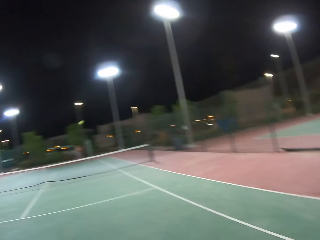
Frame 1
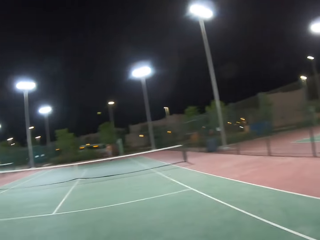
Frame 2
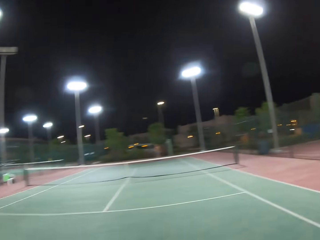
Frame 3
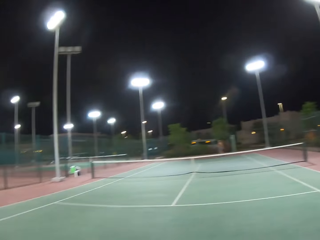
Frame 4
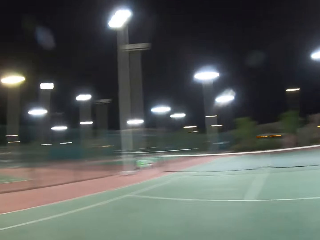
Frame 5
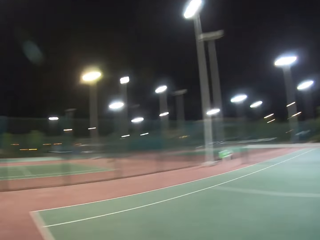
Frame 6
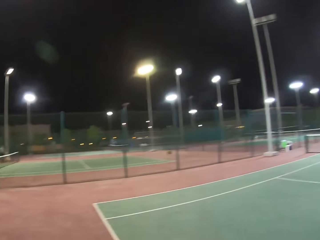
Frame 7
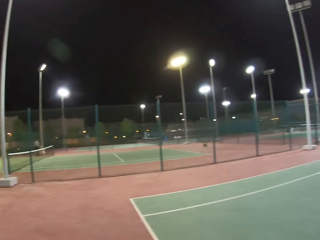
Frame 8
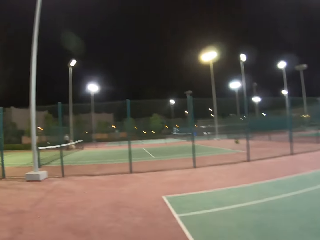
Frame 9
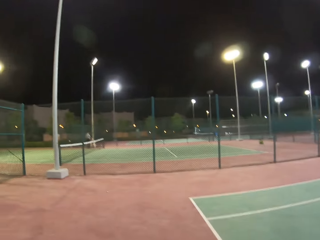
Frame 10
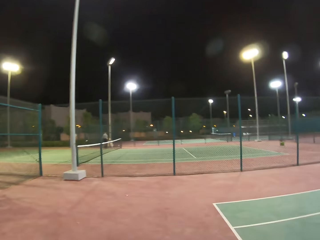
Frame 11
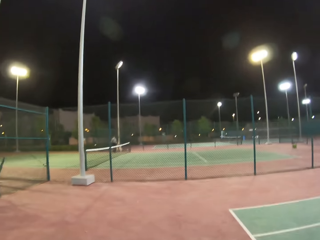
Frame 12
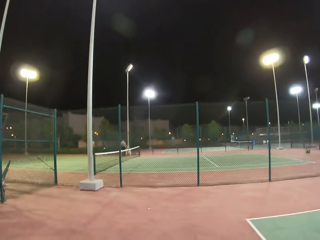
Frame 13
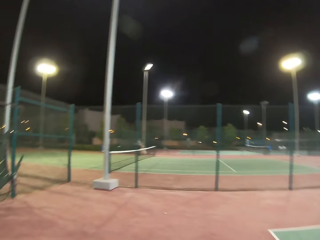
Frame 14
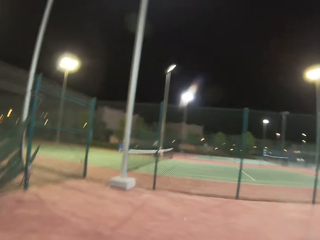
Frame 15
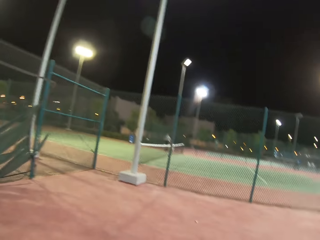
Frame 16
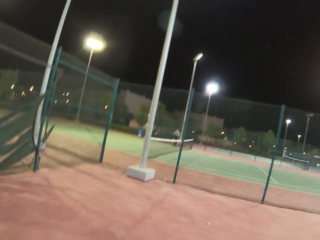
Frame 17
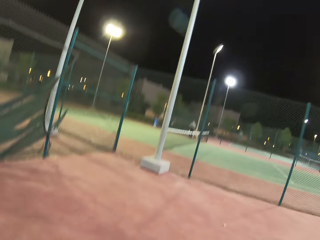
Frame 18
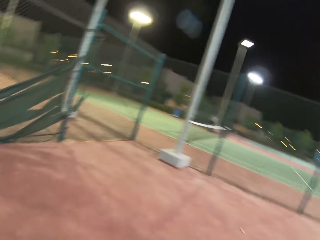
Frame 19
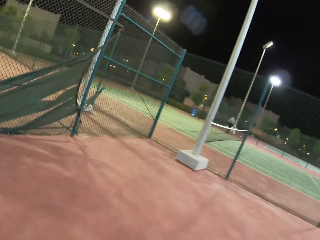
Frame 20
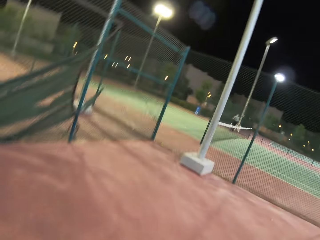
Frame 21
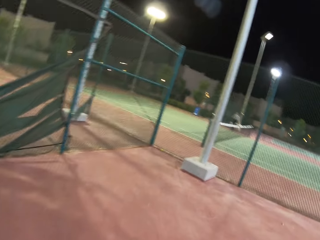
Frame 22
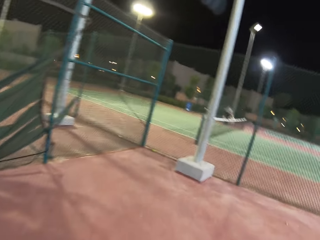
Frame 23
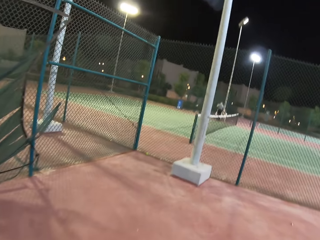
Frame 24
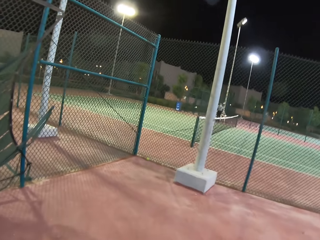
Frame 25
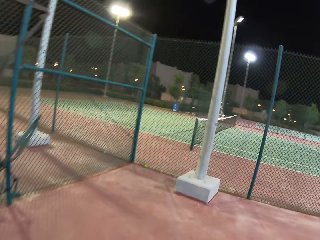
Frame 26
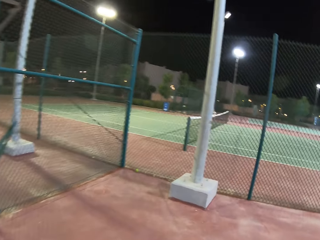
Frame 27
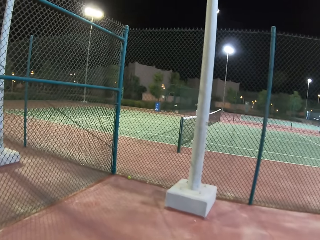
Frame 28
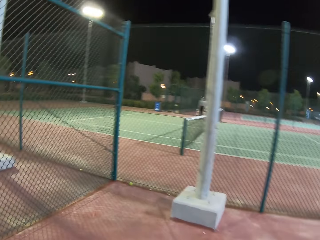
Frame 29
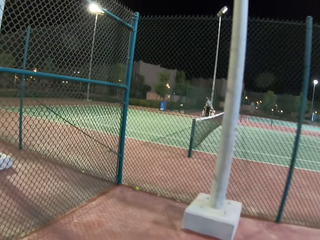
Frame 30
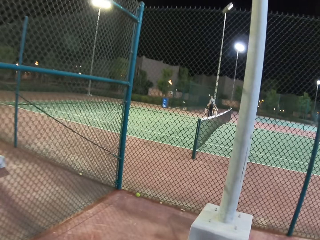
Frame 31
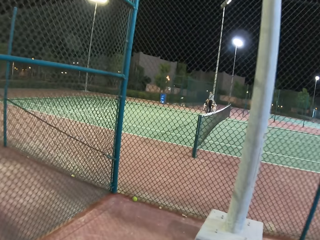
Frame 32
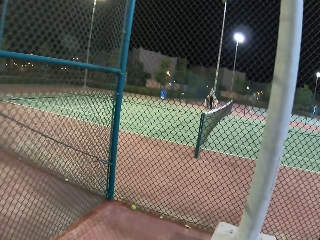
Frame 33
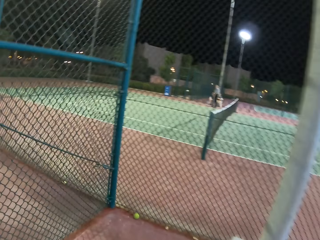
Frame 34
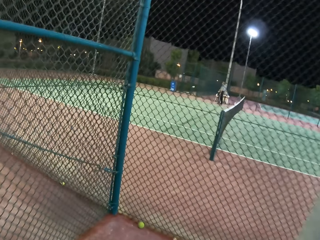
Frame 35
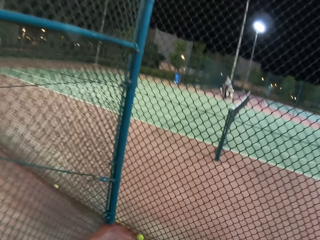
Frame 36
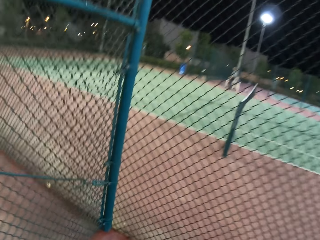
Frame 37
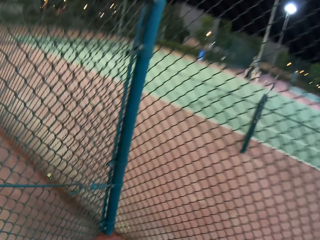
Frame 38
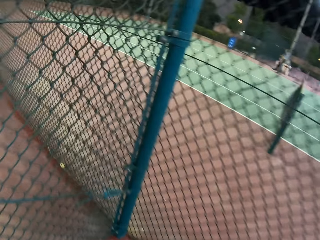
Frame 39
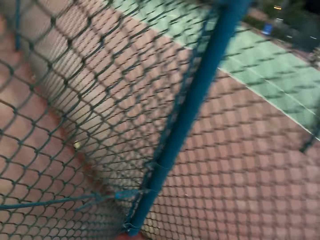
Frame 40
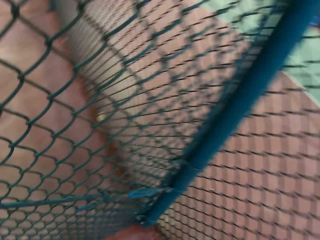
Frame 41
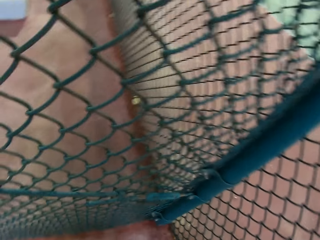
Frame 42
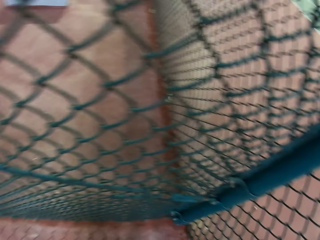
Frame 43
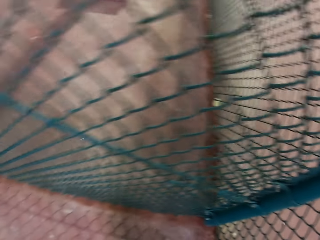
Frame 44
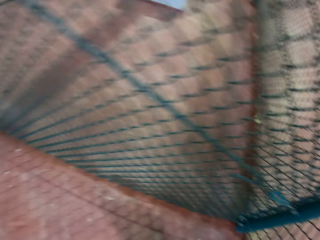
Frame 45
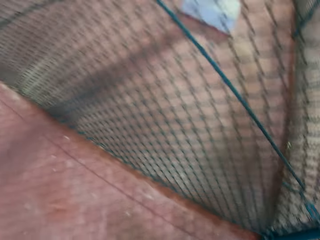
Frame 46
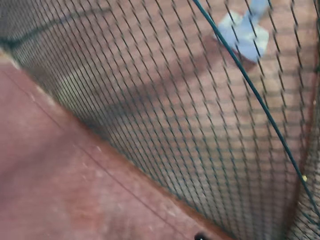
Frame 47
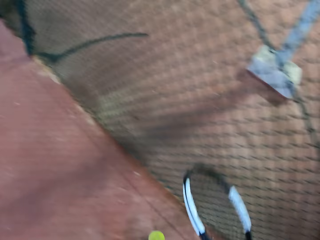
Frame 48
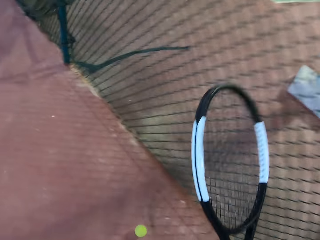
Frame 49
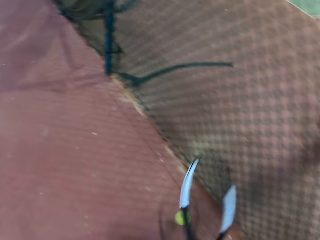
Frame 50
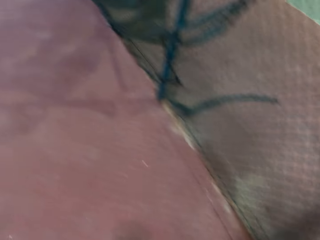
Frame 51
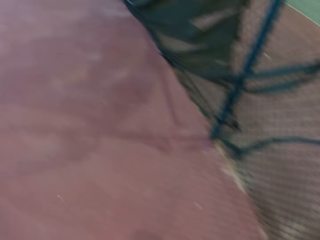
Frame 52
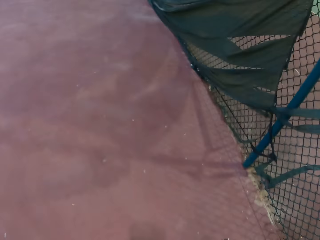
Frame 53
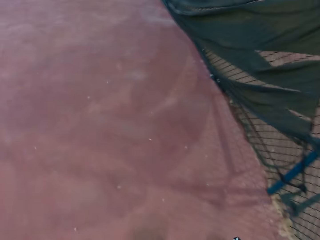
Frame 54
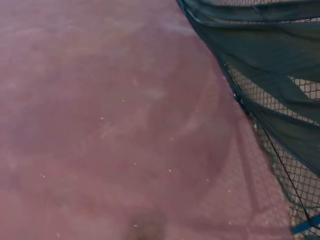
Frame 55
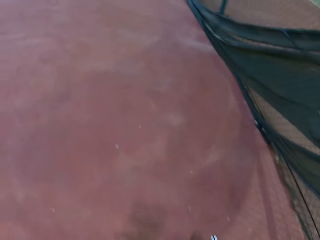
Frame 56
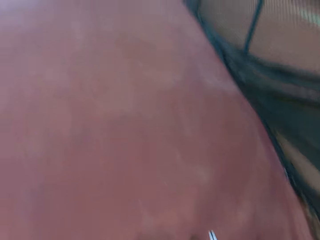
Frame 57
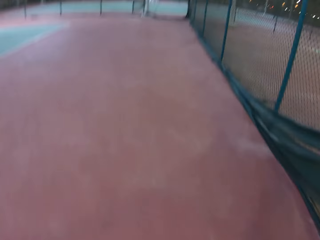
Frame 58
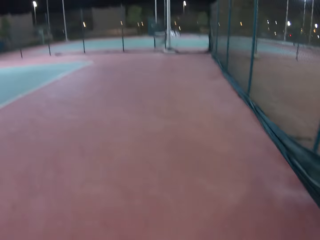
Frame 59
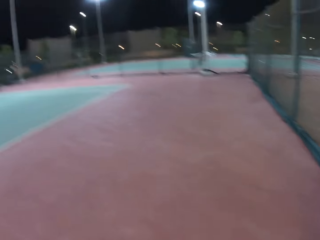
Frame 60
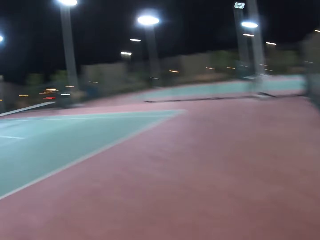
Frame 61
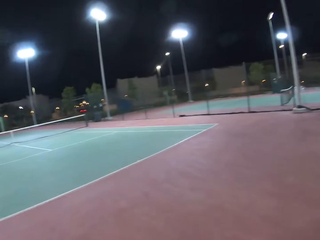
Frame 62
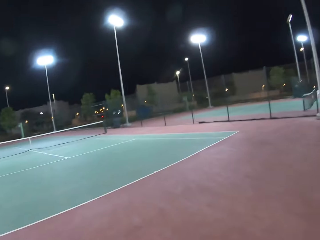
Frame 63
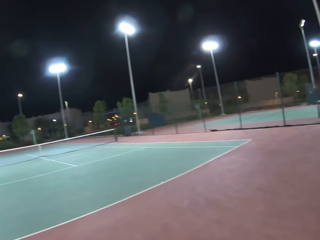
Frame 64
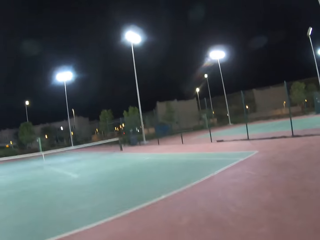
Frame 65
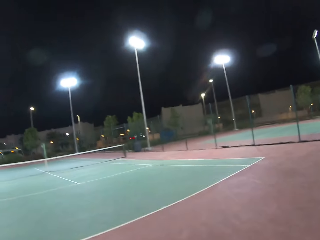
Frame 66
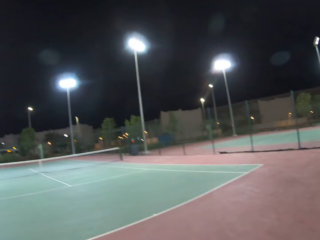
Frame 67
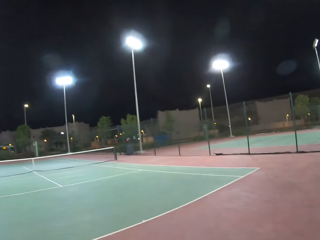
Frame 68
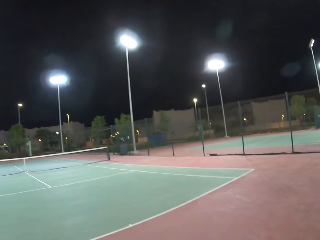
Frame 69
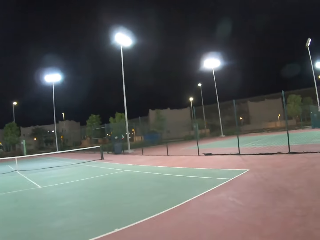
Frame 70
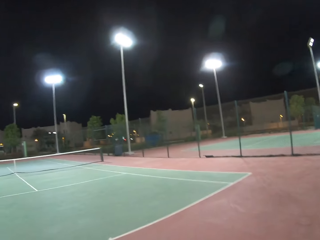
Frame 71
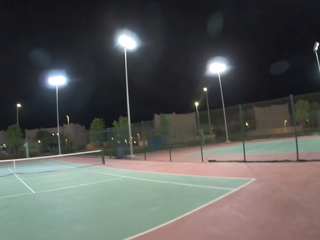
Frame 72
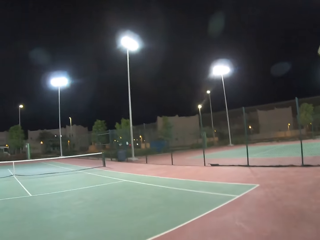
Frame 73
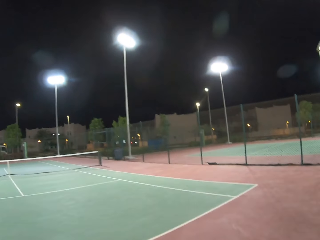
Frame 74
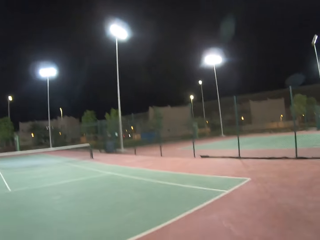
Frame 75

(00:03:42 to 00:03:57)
The camera wearer walks around the tennis court. They play tennis or the badminton game with a man. They look around the tennis court, walk around the tennis court, pick the ball from the ground, dribble the tennis ball and walk around the tennis court.

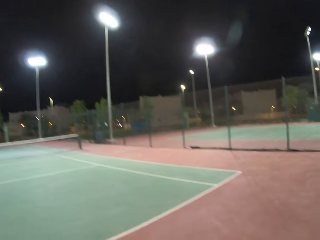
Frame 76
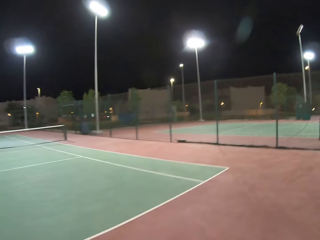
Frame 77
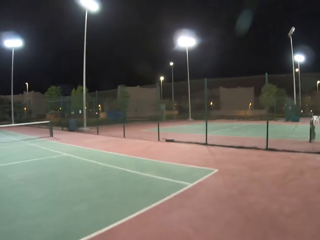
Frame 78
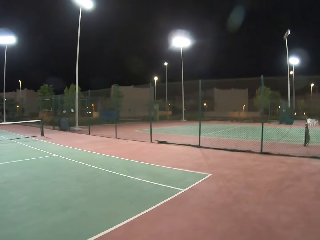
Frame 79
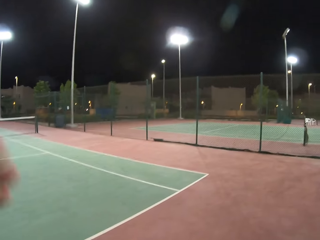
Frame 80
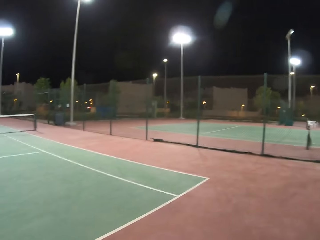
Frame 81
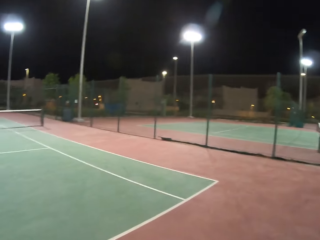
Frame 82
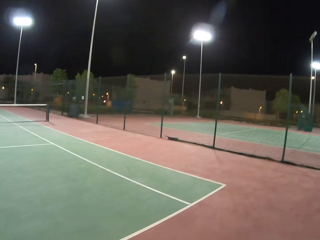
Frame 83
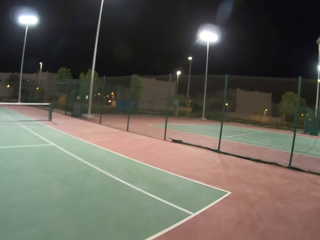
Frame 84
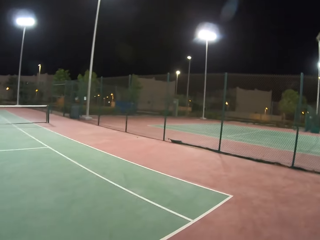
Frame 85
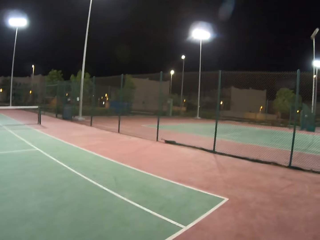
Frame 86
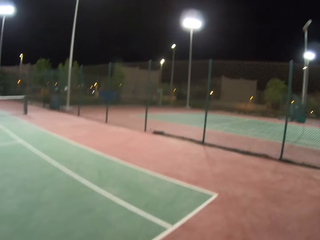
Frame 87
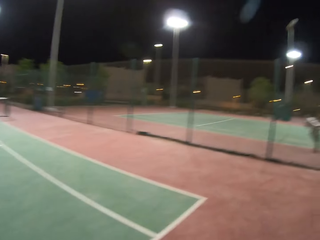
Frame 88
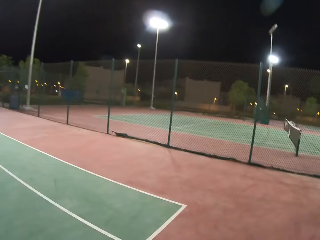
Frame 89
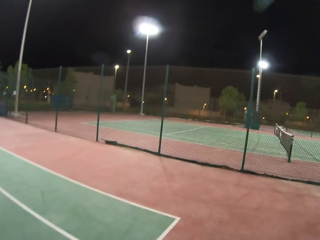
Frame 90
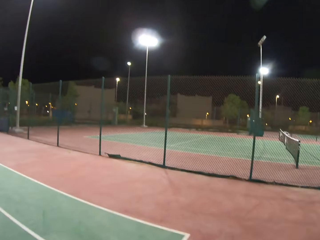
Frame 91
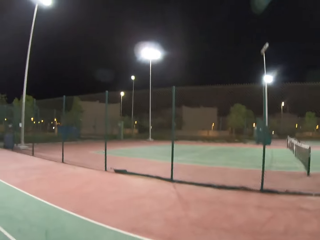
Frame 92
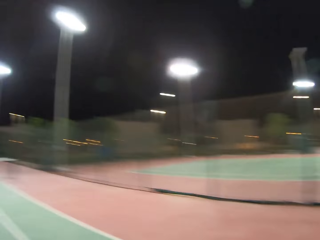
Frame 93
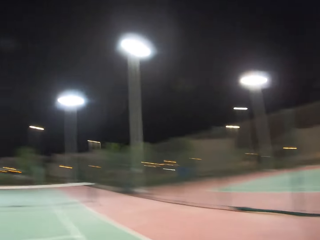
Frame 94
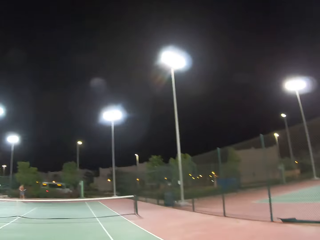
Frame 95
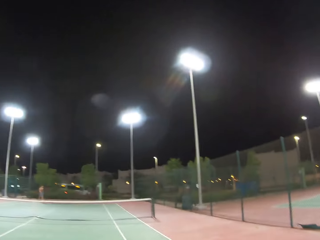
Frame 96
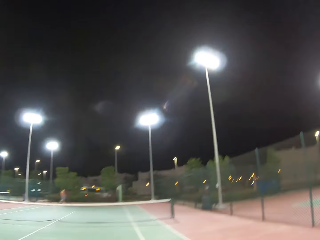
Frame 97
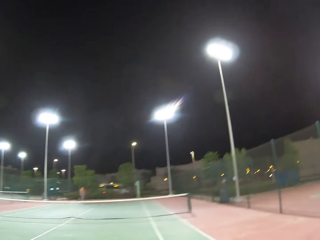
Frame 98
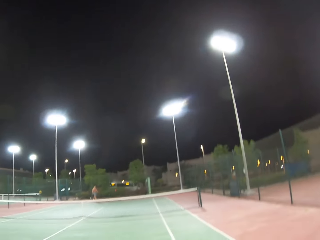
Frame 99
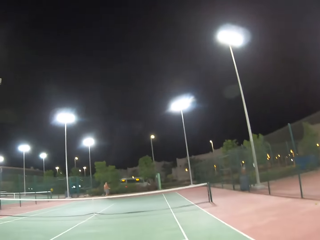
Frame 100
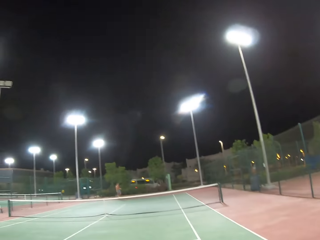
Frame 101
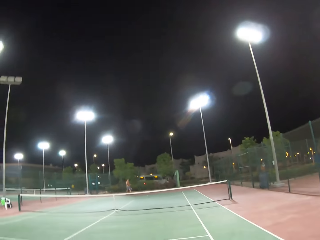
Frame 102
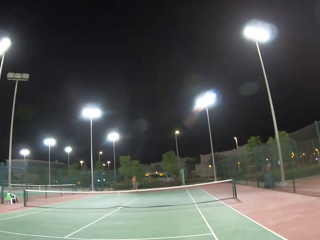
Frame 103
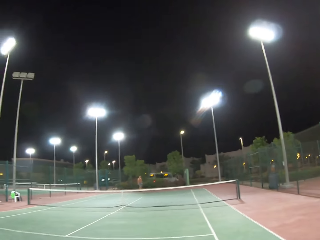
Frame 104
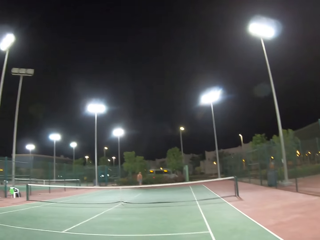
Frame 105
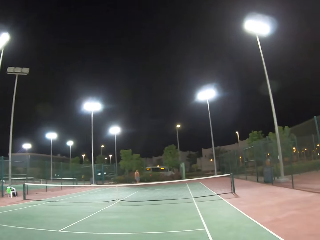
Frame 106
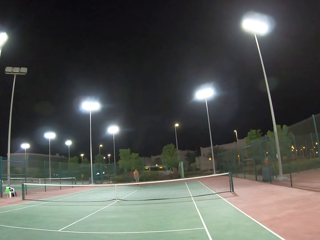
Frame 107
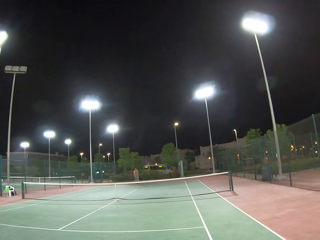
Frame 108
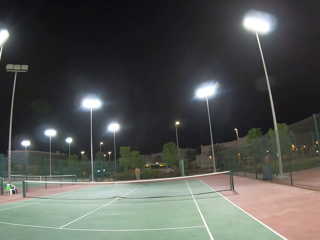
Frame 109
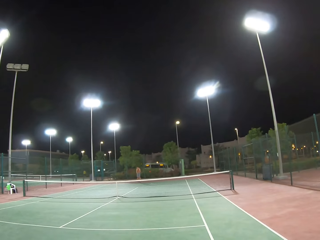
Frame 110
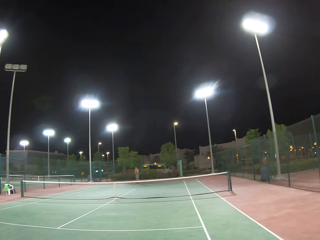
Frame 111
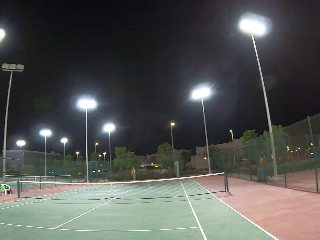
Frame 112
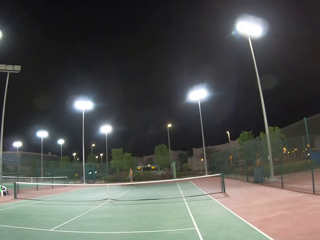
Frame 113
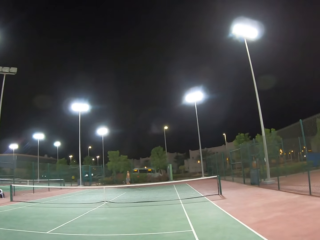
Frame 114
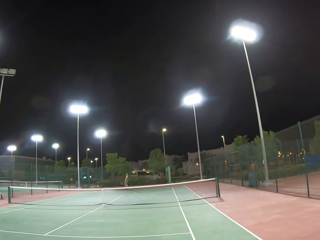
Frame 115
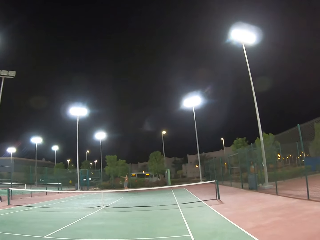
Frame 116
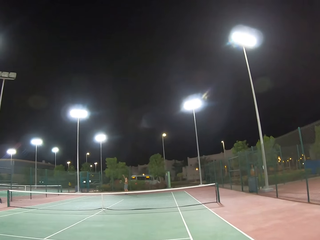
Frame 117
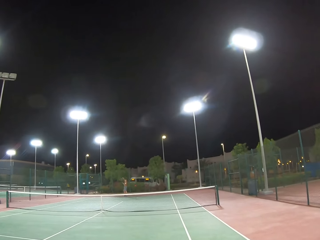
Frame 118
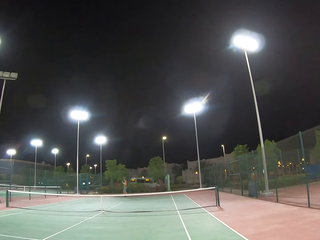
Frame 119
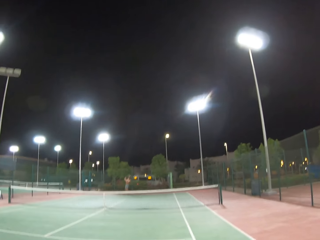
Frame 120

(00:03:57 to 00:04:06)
The camera wearer touches something. They walk around the tennis court. A man walks around the tennis court. The camera wearer looks around the tennis court.
